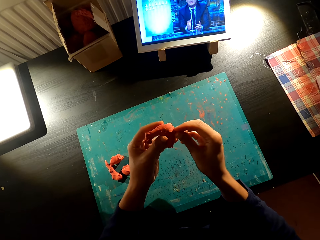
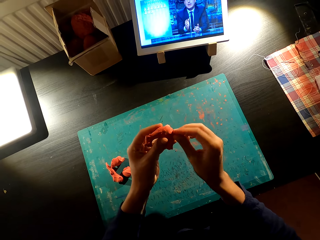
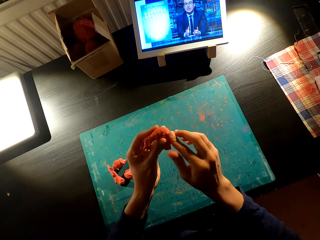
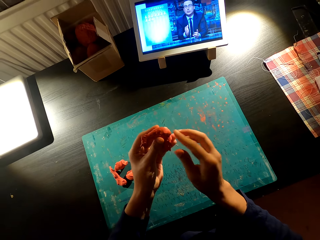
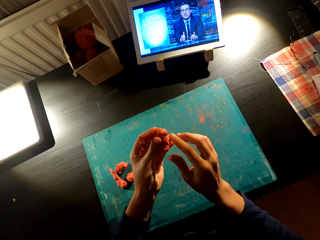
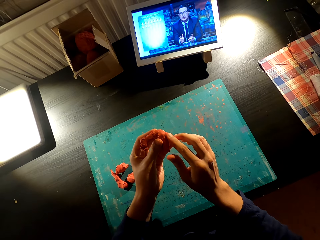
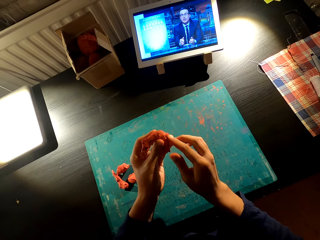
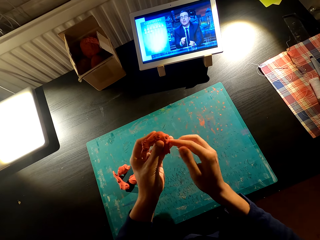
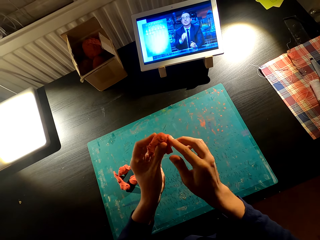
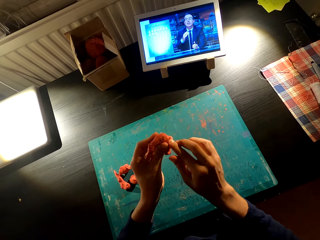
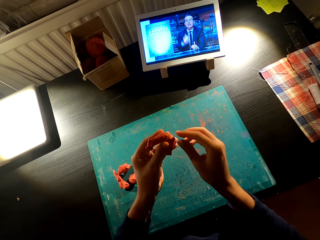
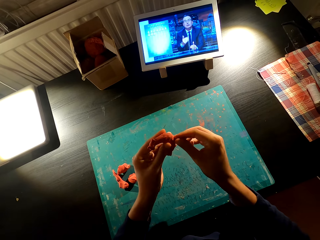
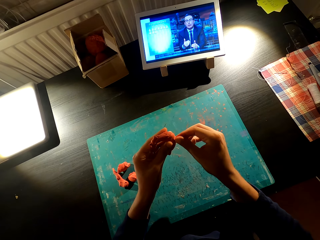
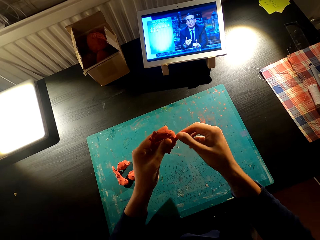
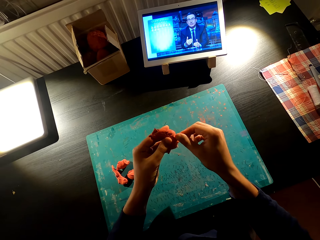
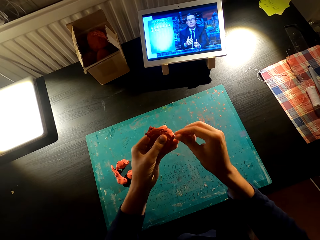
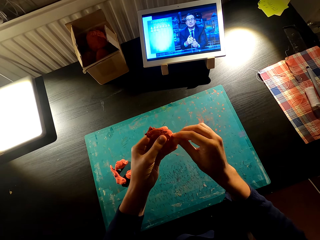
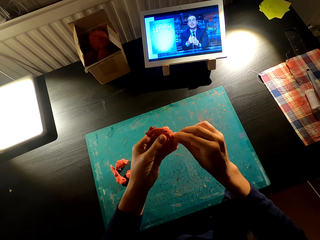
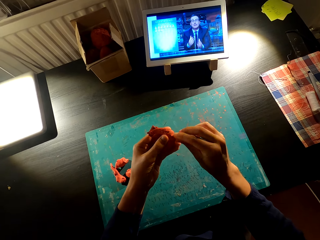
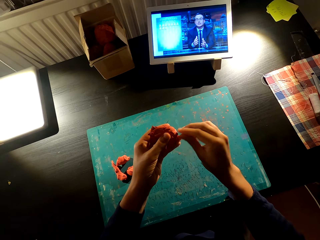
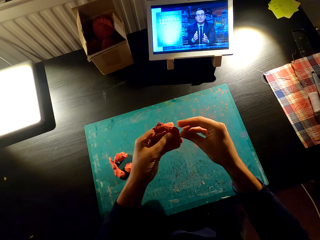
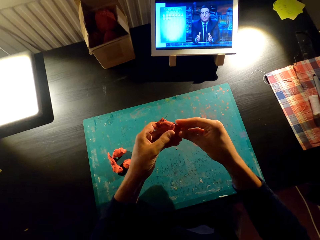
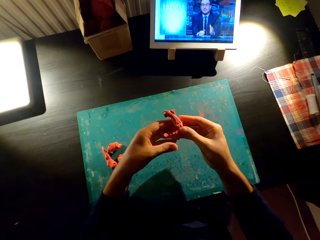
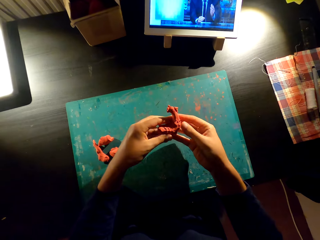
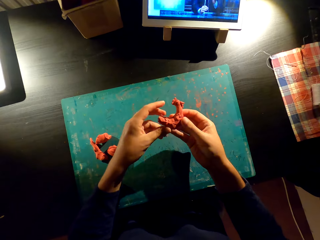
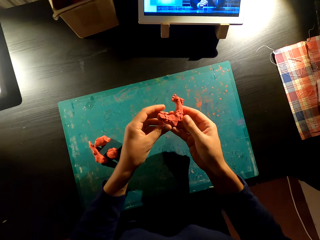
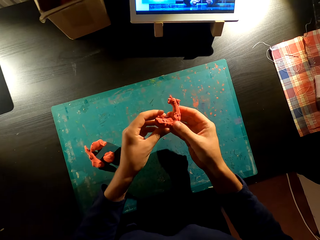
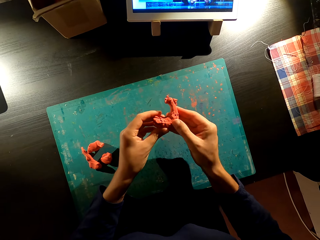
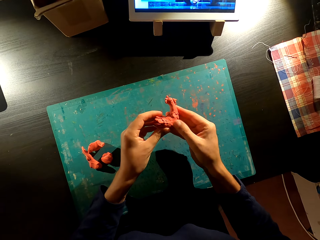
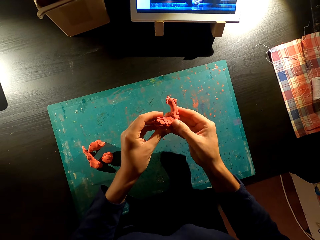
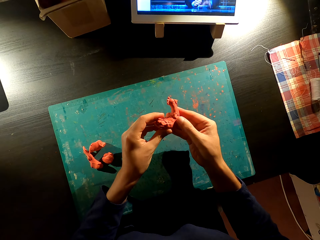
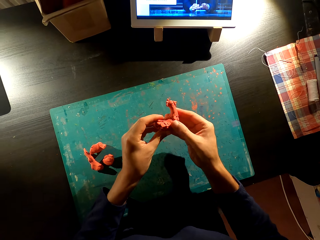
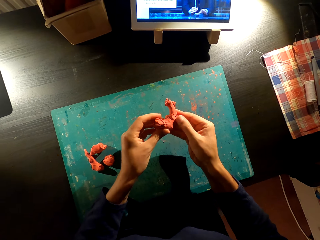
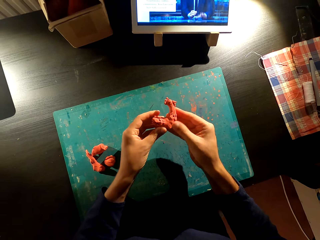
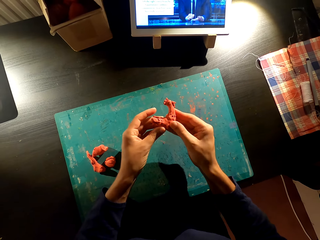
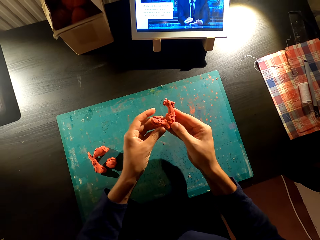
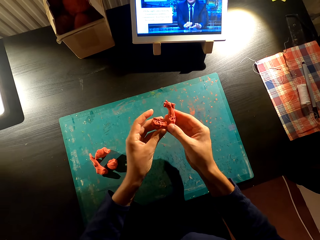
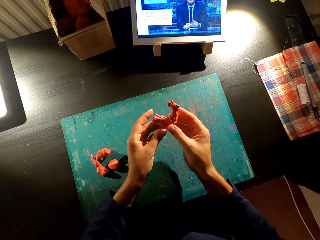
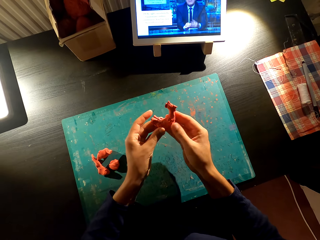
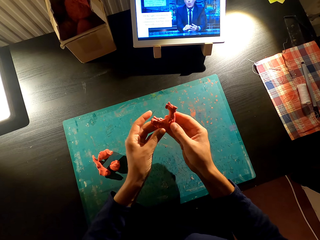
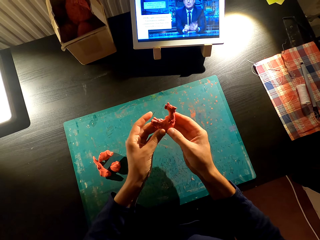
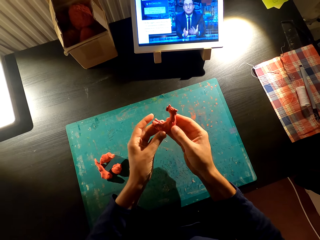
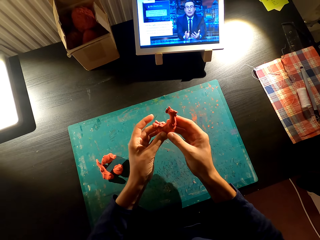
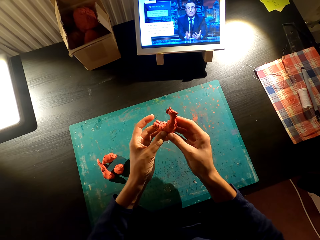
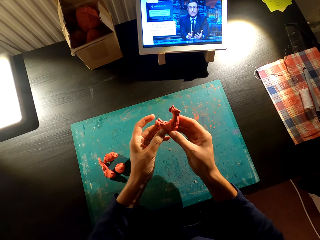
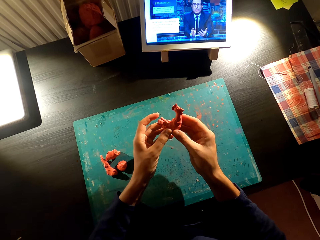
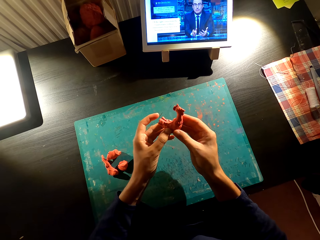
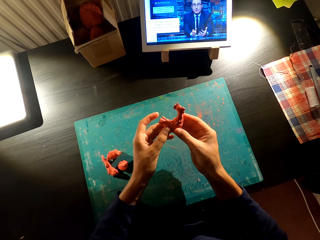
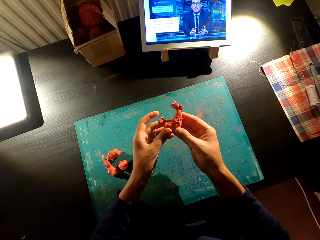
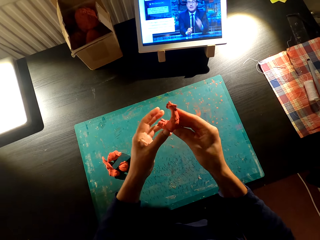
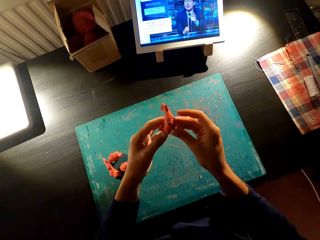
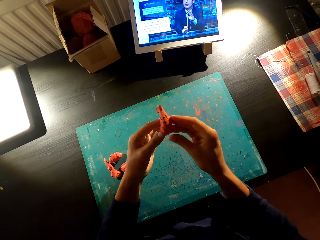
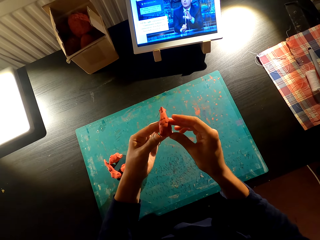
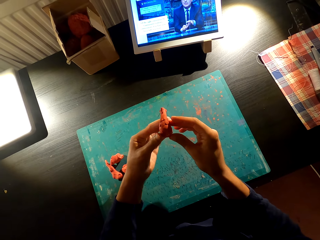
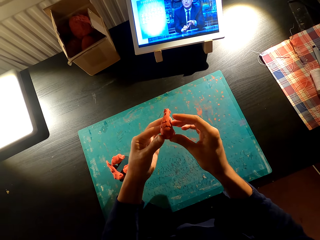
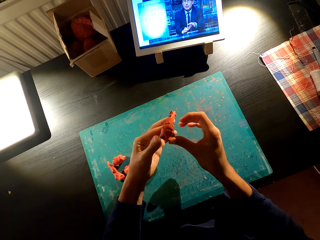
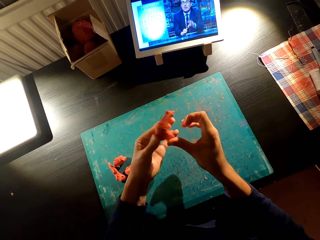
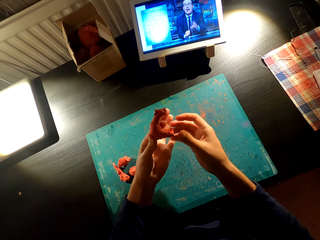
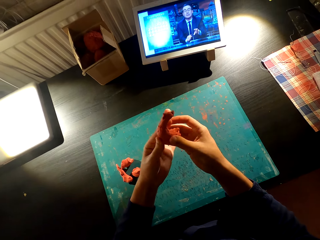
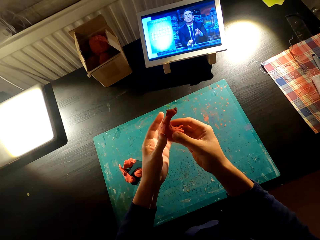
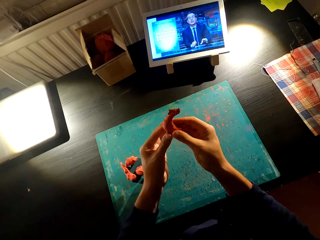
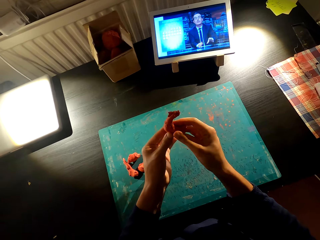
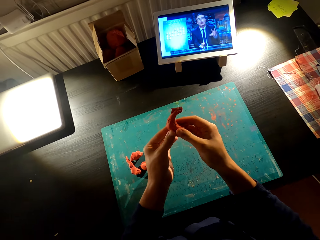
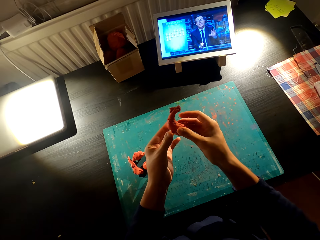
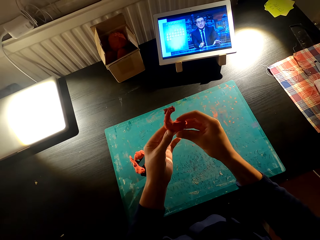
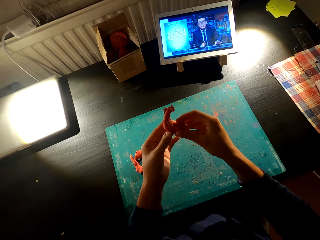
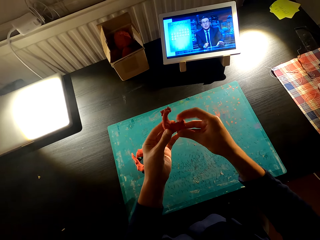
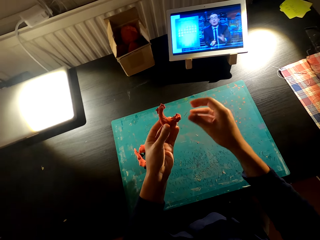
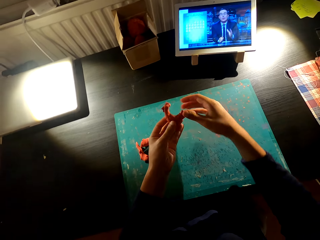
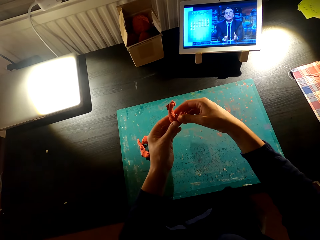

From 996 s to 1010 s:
The camera wearer attaches clay together. They mold the clay. They look at the clay mold.

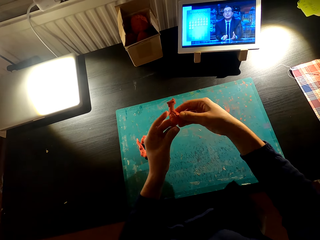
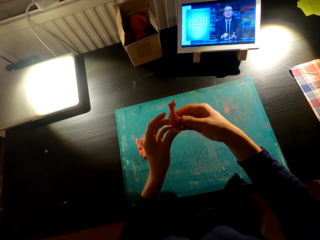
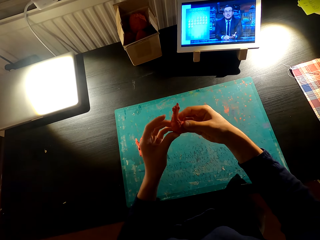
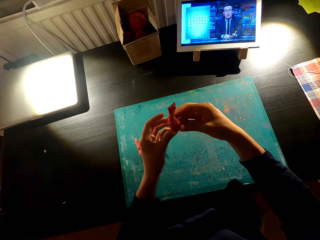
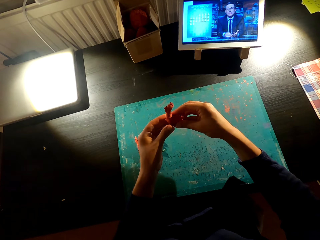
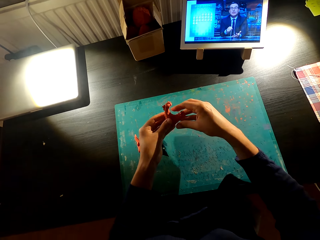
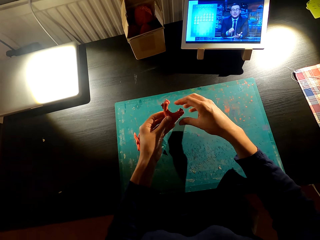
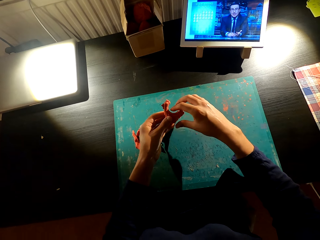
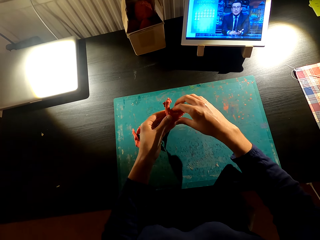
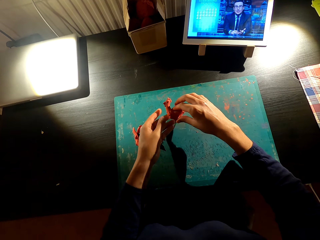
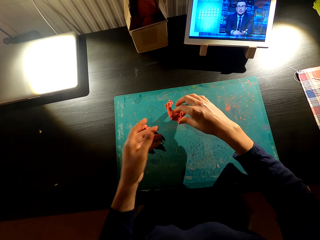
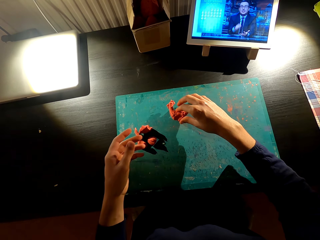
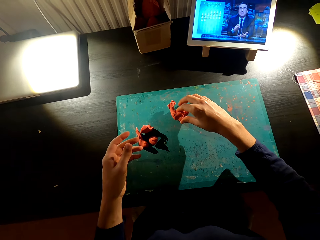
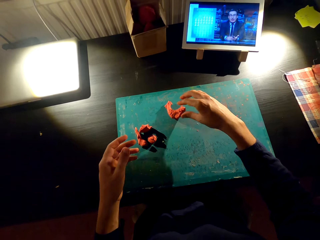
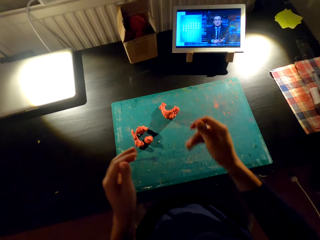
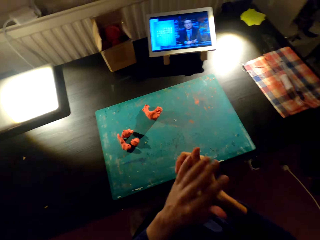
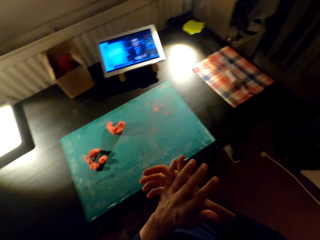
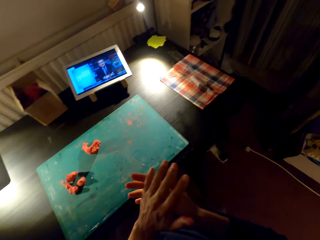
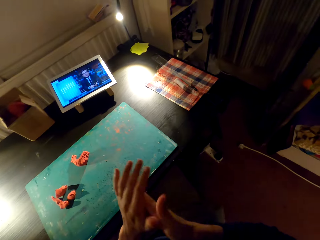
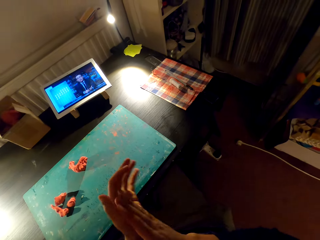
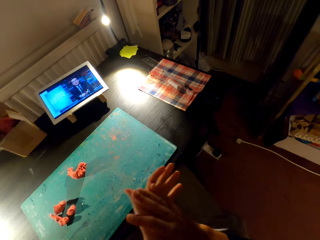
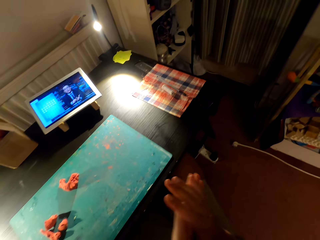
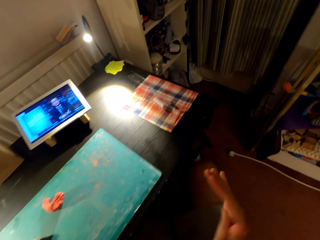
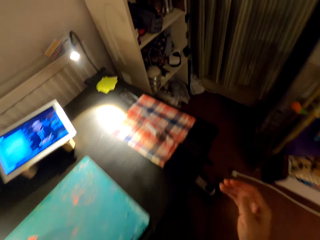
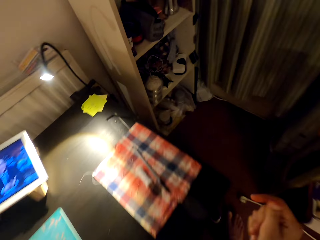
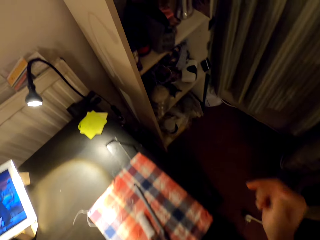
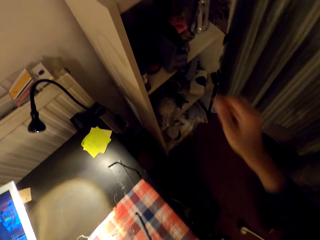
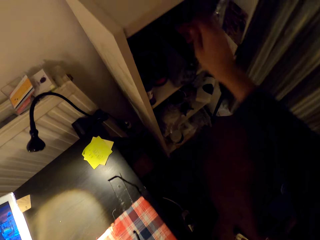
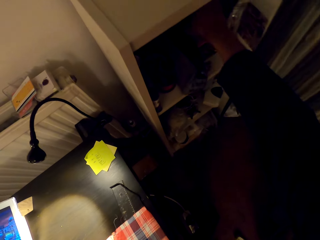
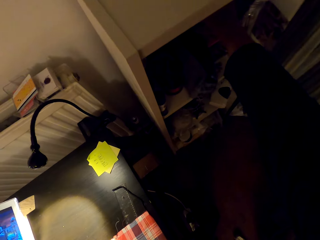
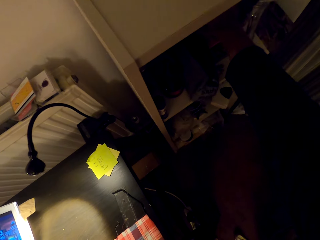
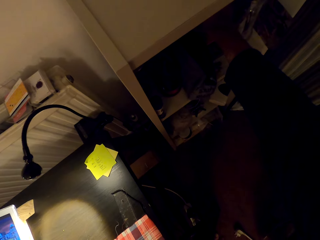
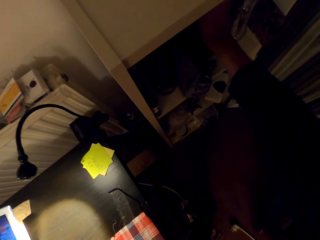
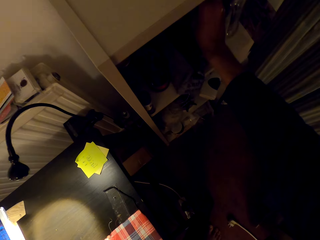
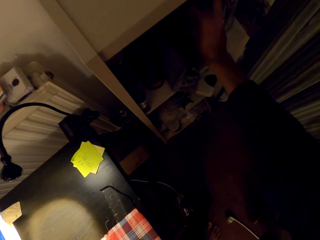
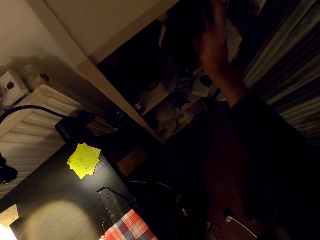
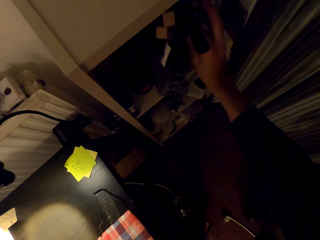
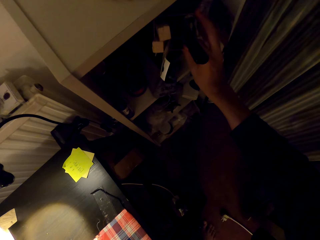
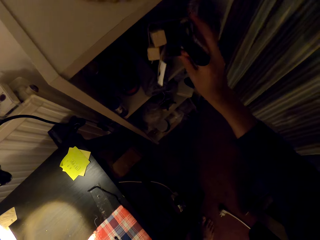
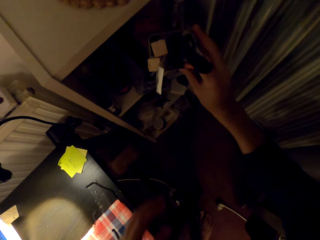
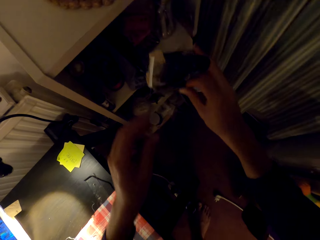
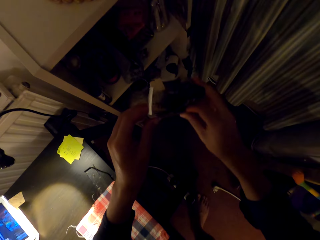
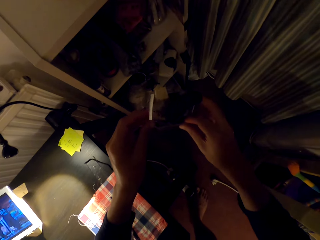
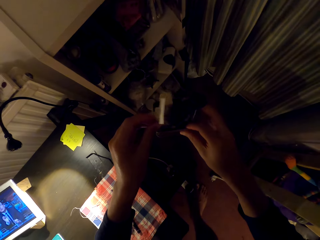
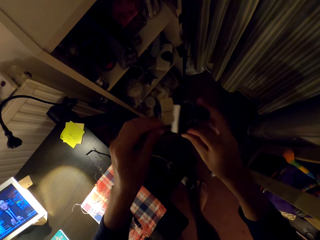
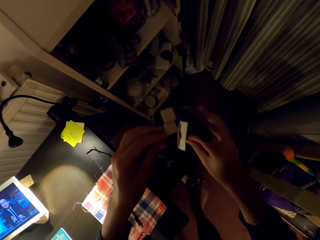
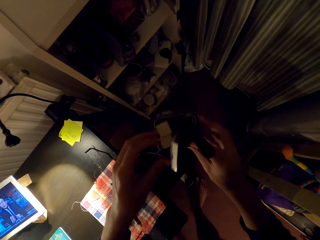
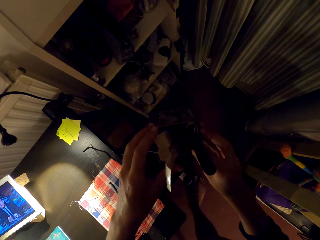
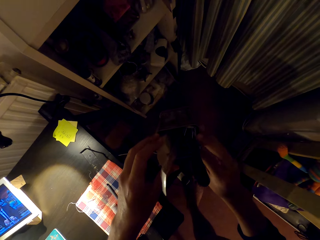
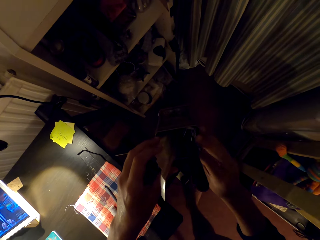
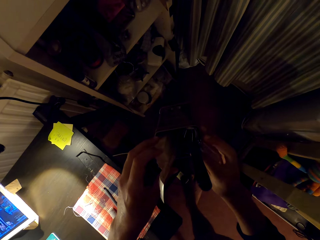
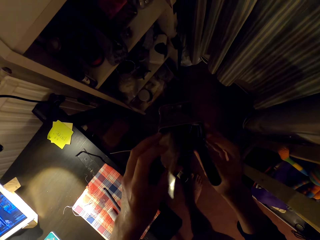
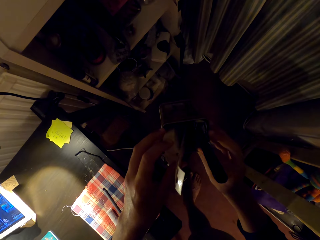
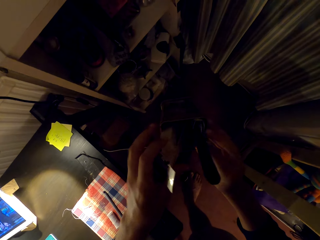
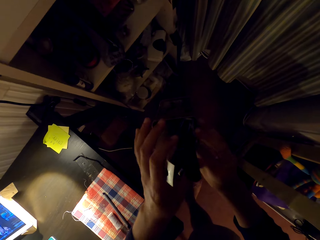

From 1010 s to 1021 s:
The camera wearer puts the clay down on the table. He sits on the chair on the floor. He rubs his hand. He picks the can from the shelf. He looks inside the can. He holds something with his hands.
